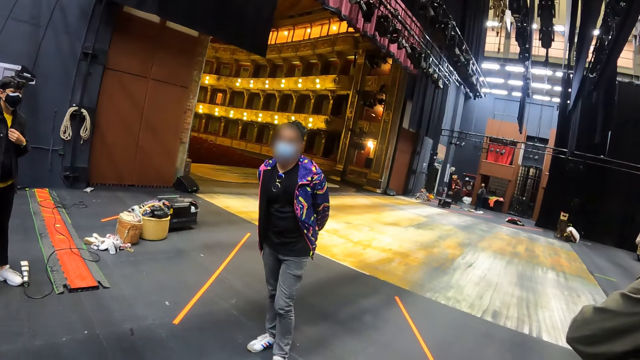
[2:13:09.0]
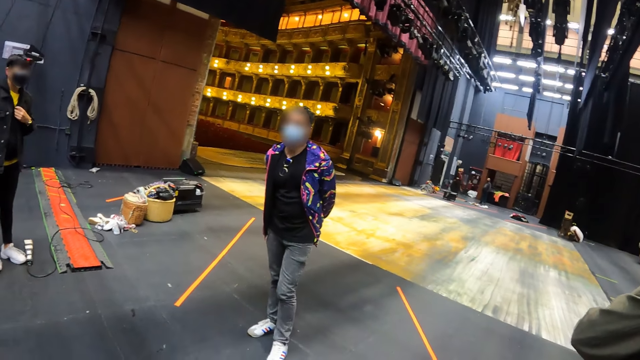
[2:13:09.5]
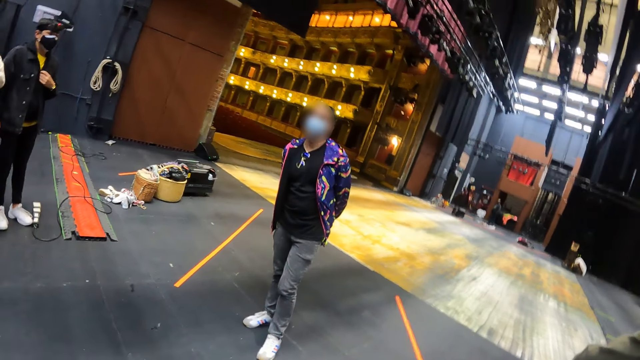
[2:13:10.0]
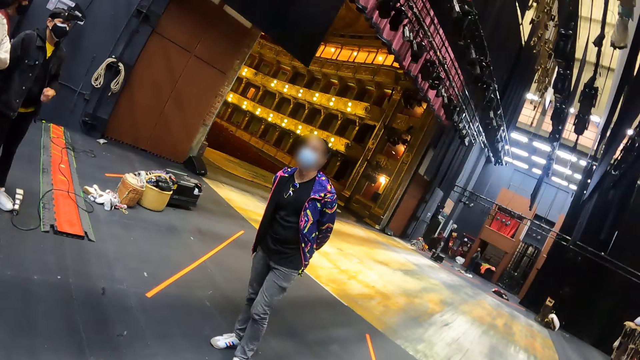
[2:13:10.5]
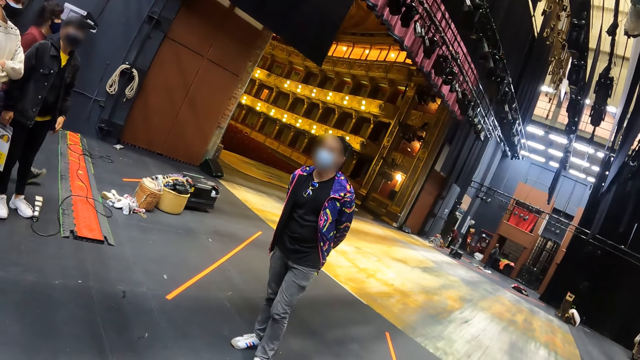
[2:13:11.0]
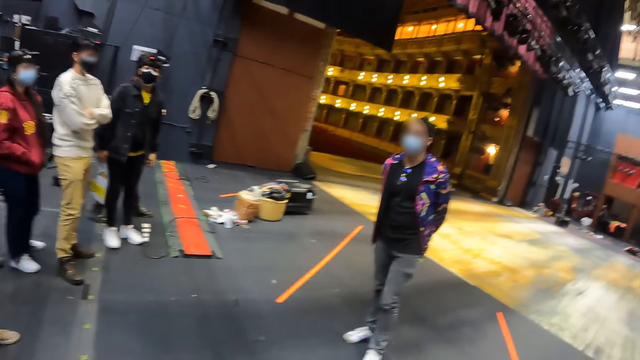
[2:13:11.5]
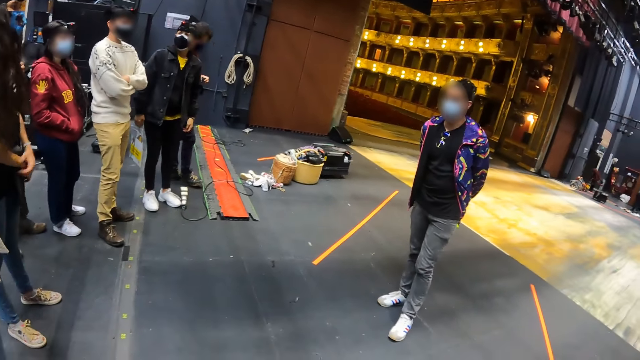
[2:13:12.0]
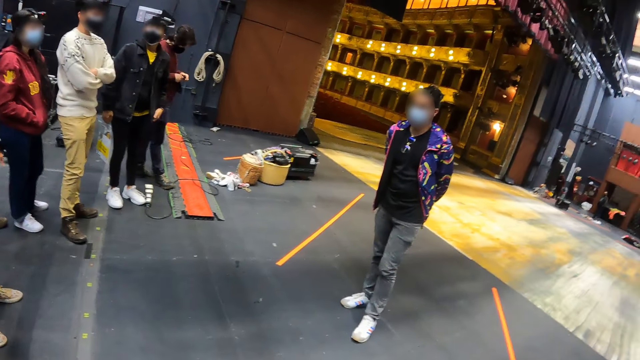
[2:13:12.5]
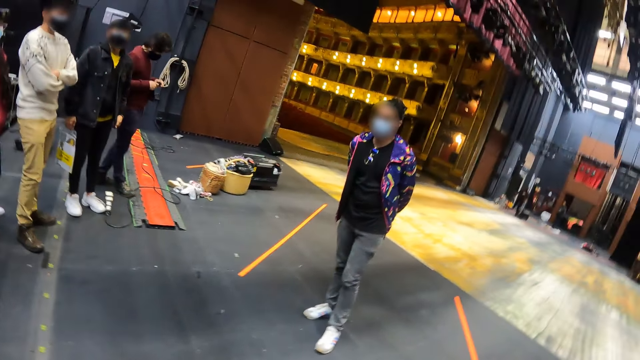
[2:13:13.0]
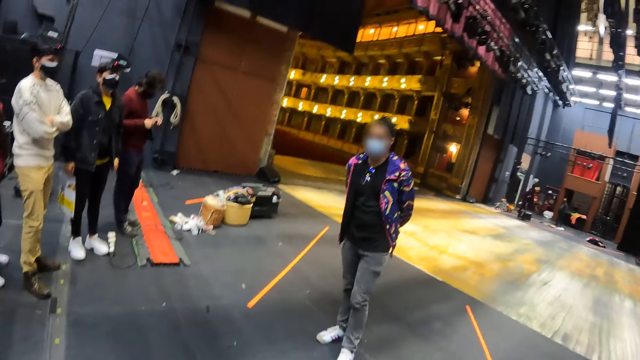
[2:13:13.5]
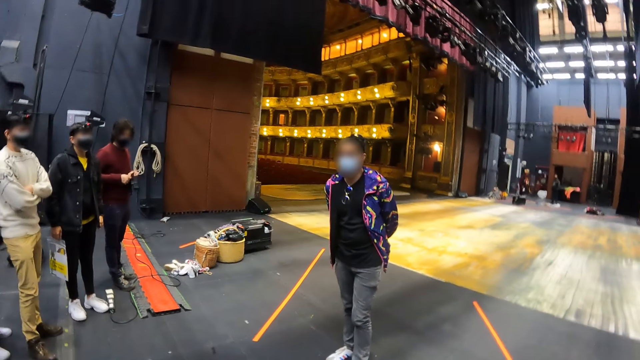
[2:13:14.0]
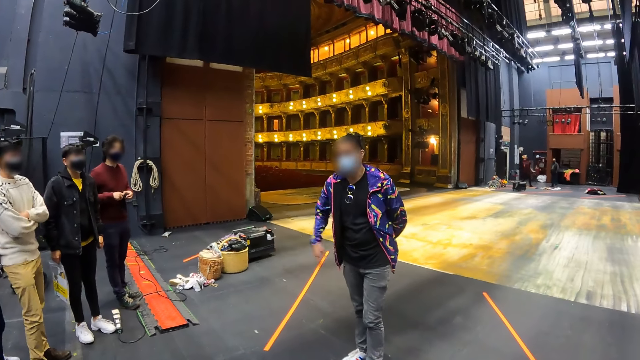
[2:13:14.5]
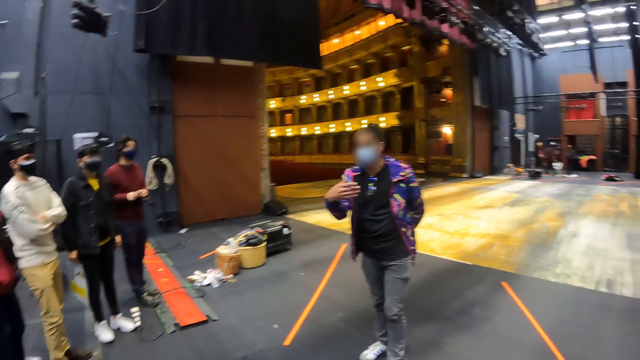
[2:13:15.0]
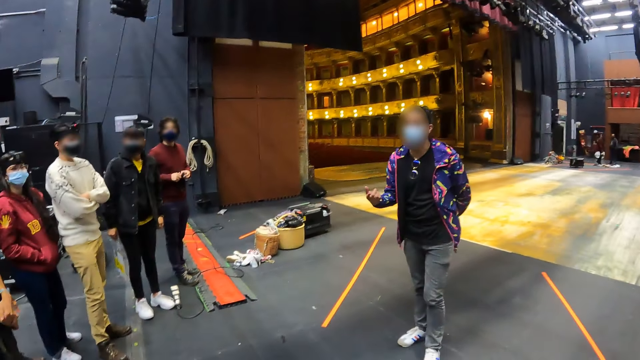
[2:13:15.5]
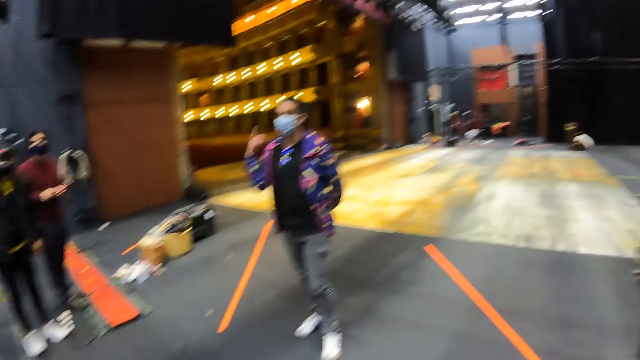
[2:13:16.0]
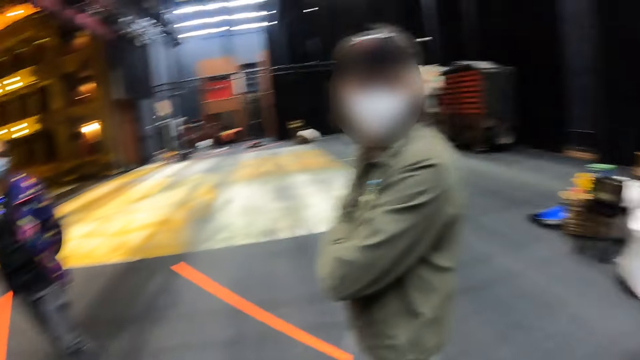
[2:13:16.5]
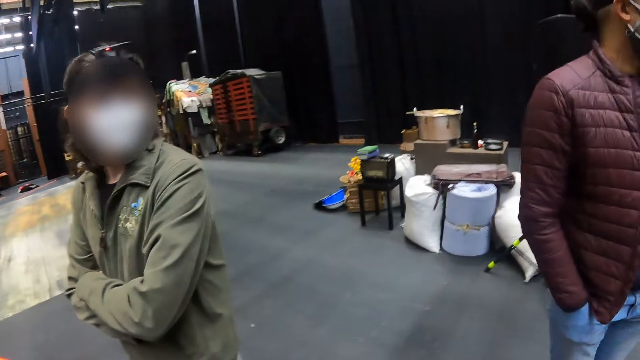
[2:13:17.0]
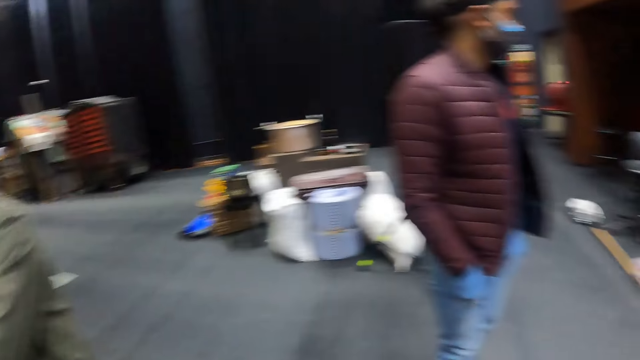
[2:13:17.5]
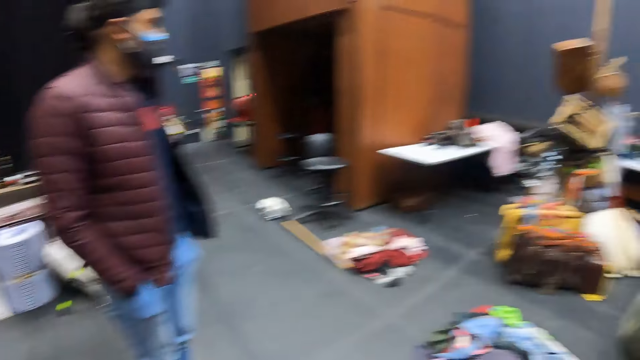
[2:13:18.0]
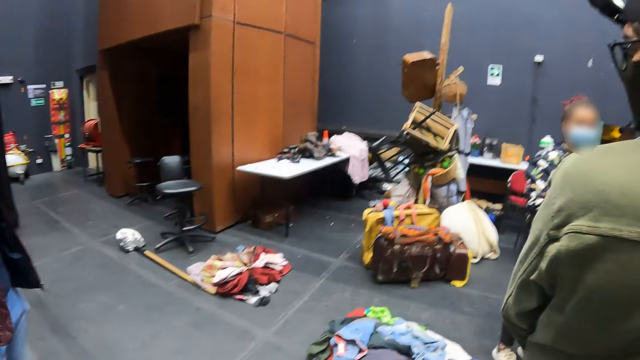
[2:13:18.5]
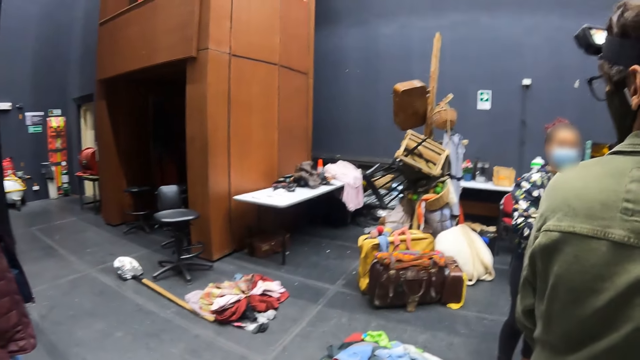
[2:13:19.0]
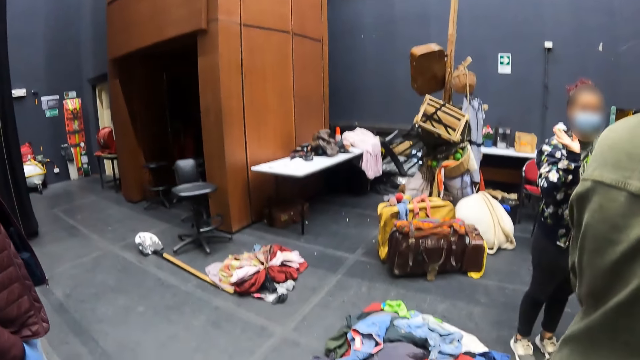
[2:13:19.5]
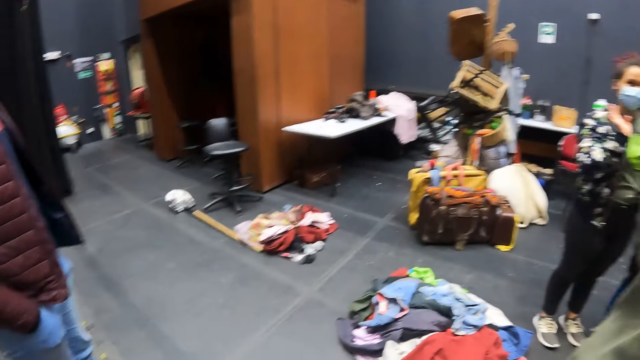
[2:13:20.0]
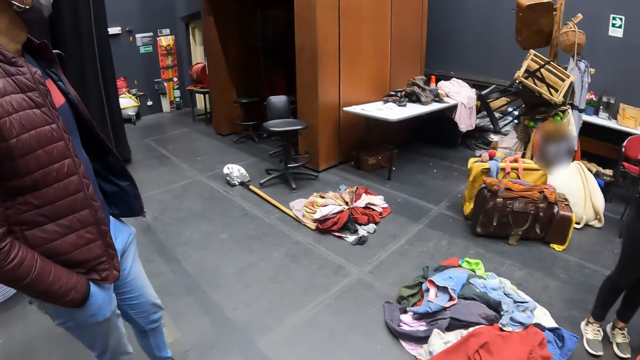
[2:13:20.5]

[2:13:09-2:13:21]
The camera wearer looks around the auditorium stage.

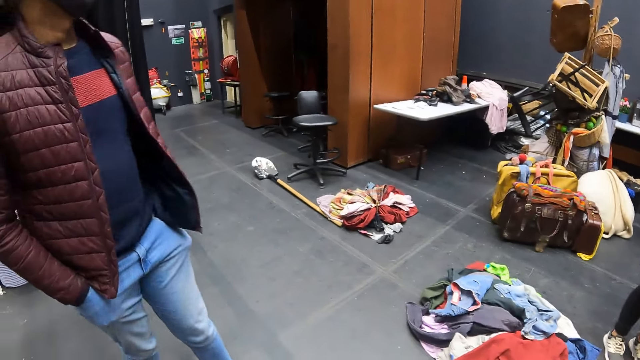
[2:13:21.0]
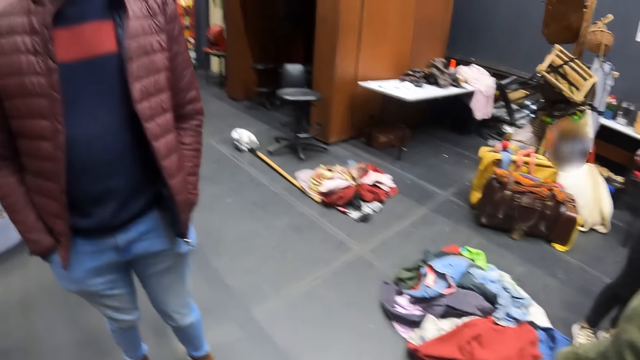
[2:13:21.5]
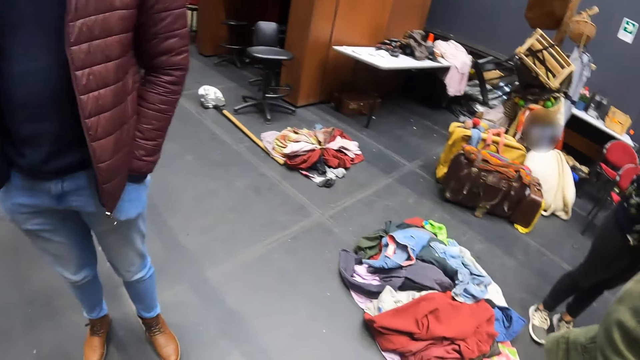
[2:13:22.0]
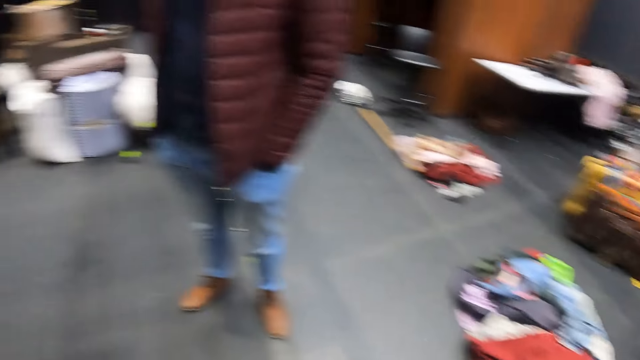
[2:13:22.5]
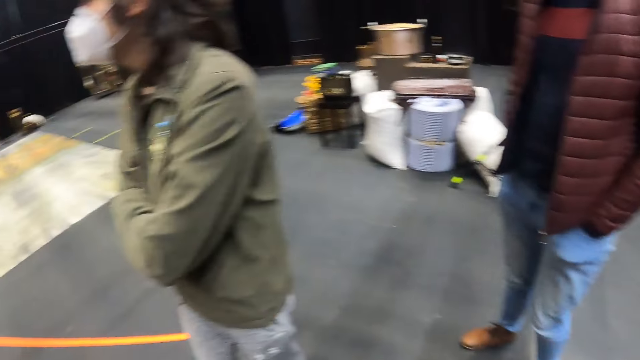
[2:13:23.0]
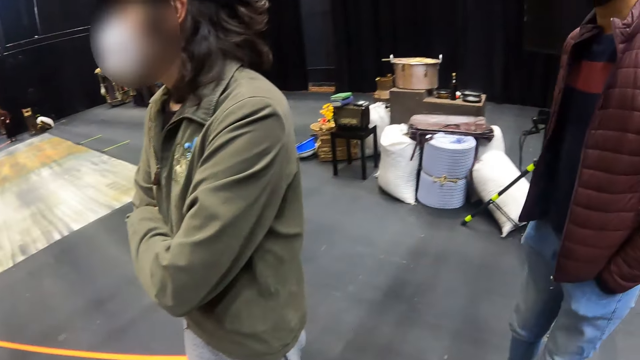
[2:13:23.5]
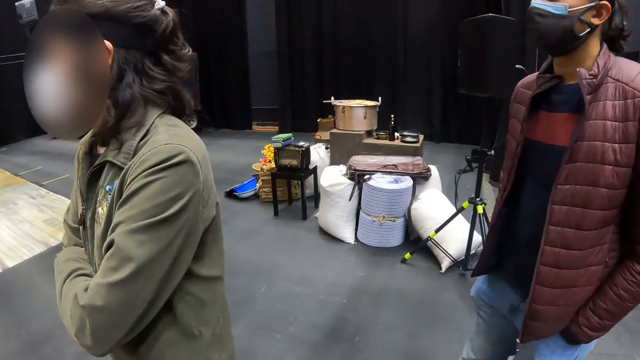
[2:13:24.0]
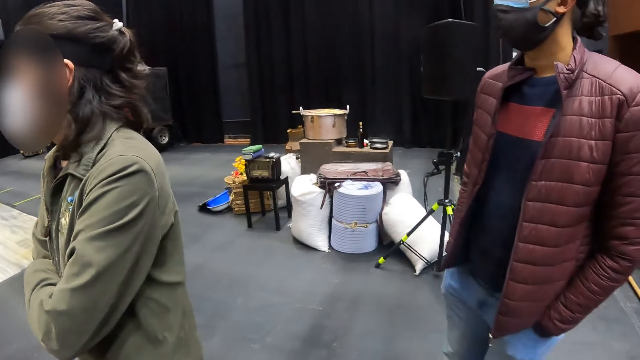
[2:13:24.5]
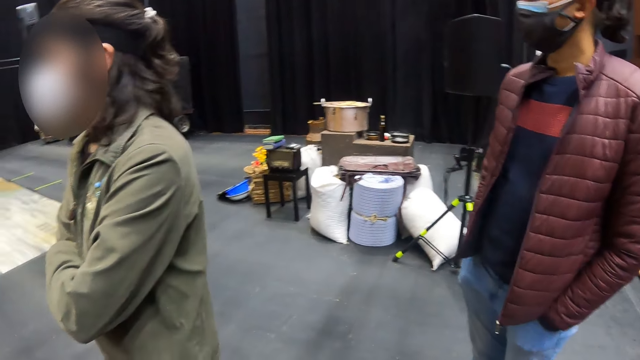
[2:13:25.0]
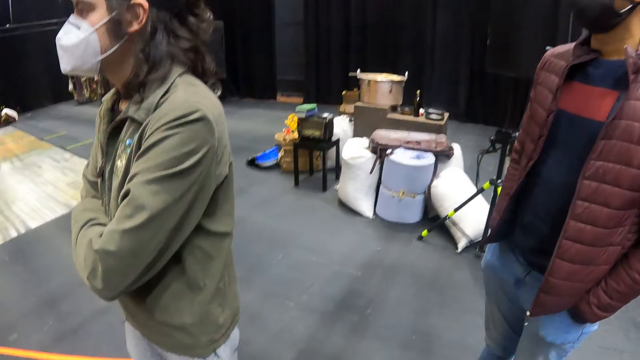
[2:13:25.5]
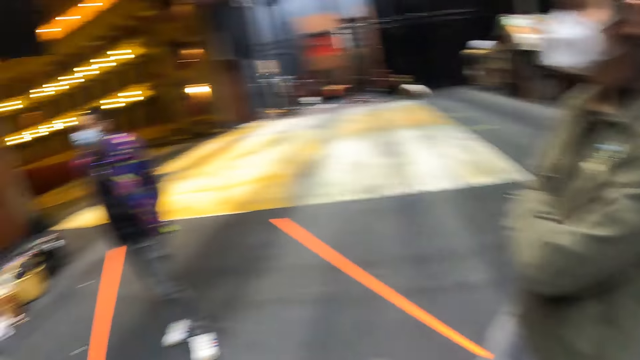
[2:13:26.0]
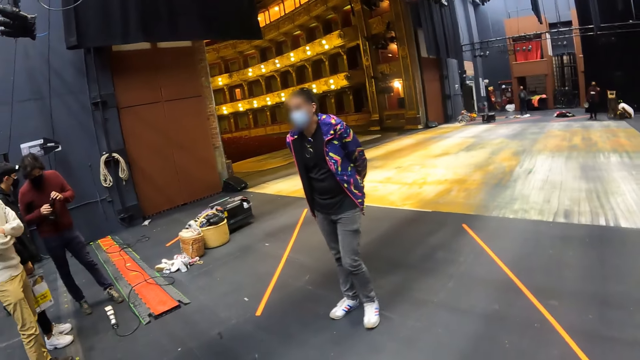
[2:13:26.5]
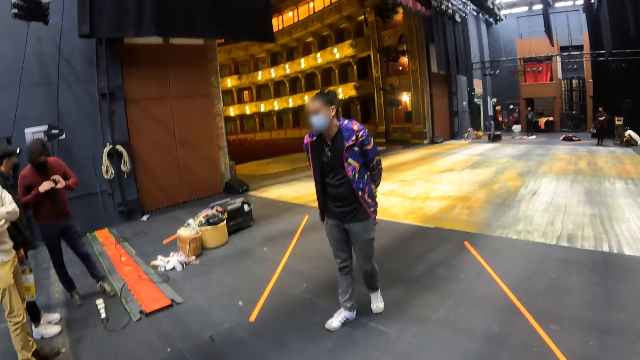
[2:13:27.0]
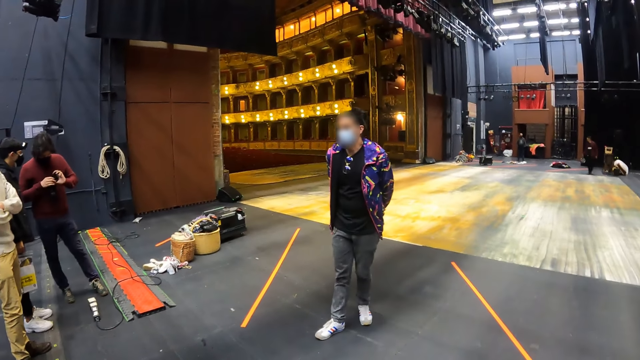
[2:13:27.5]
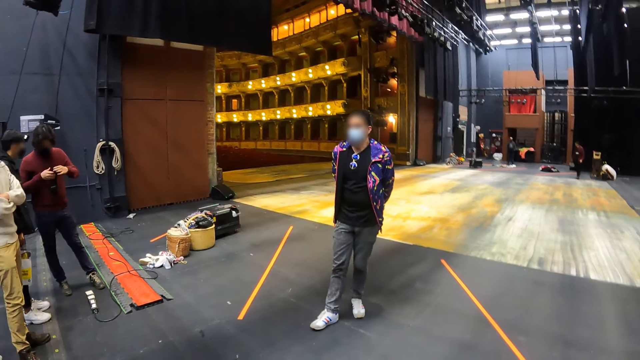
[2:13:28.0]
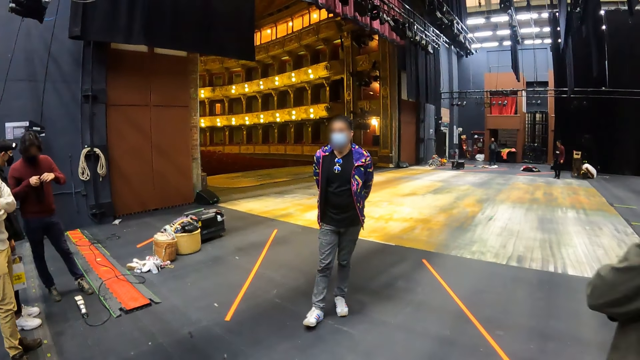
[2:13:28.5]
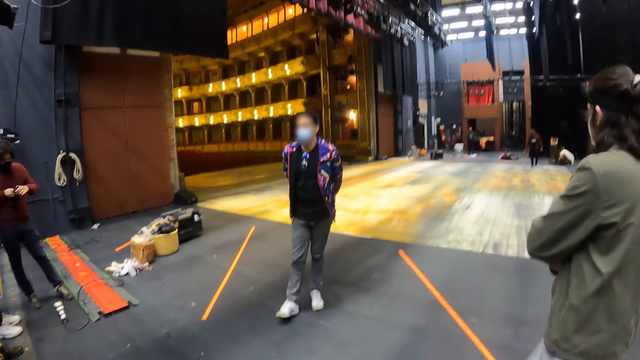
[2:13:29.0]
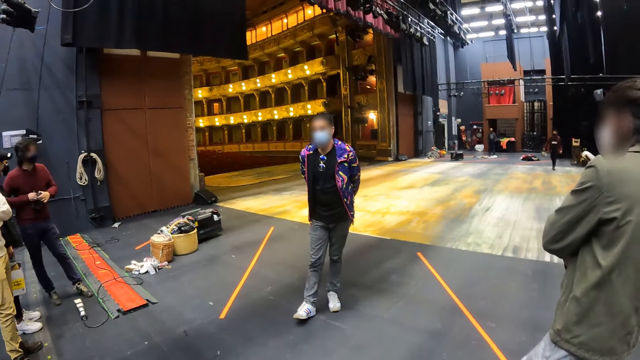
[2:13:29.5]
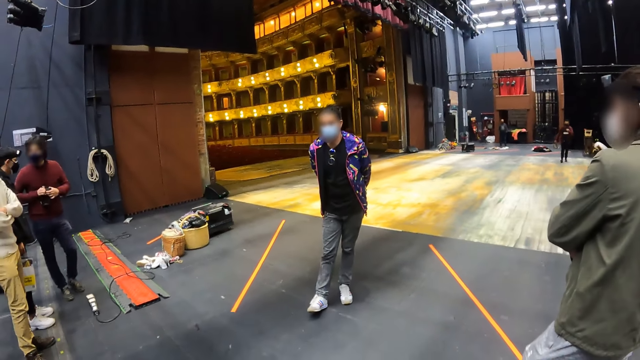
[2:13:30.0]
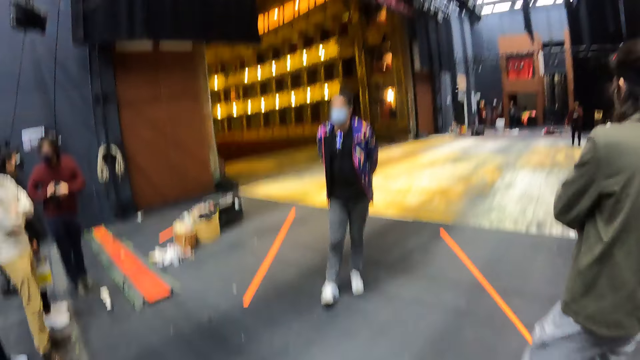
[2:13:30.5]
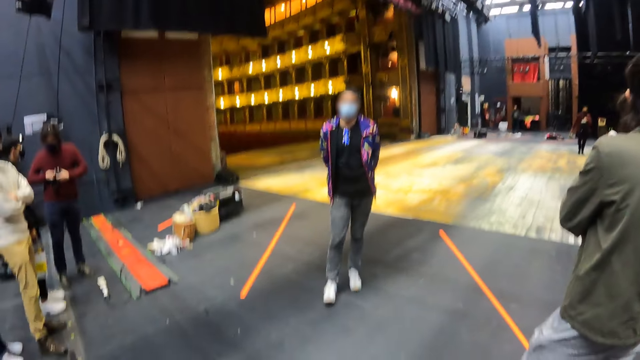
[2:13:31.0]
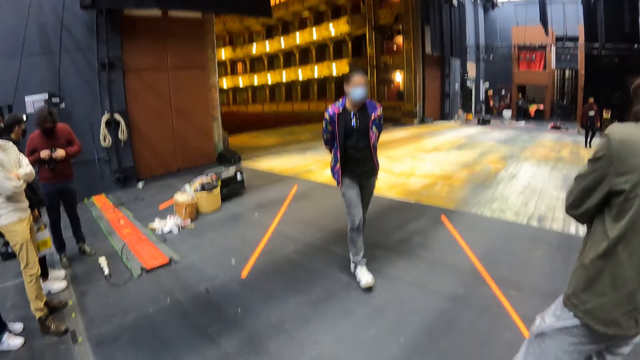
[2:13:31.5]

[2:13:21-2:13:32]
The camera wearer stands on the auditorium stage.
